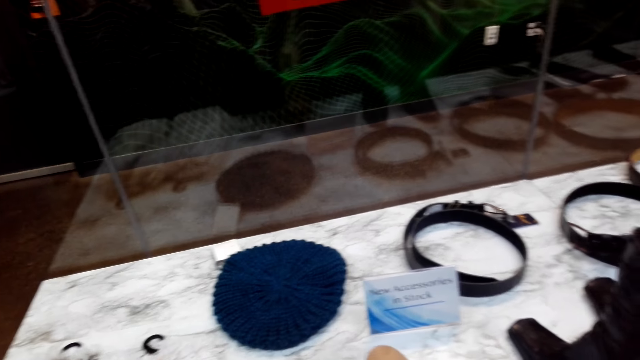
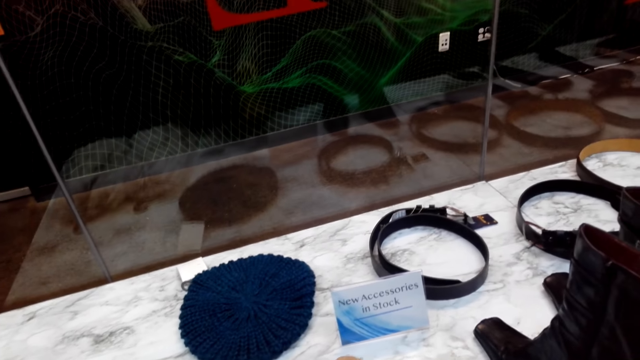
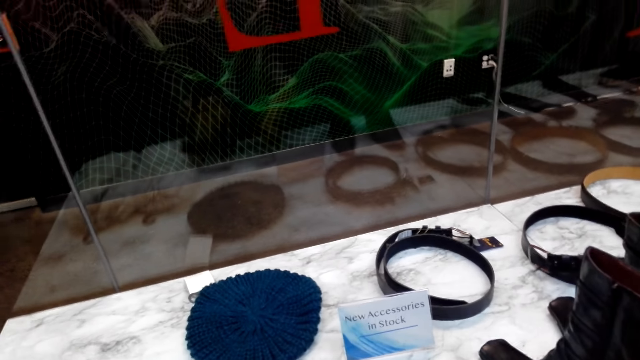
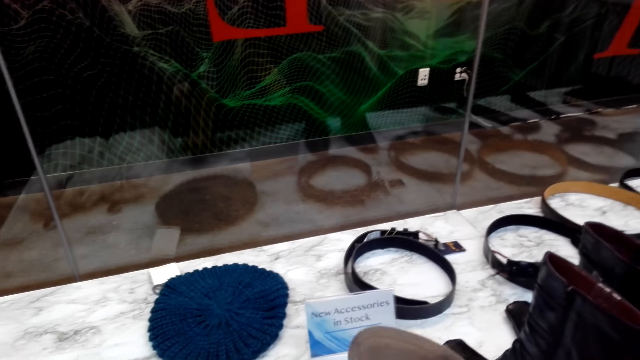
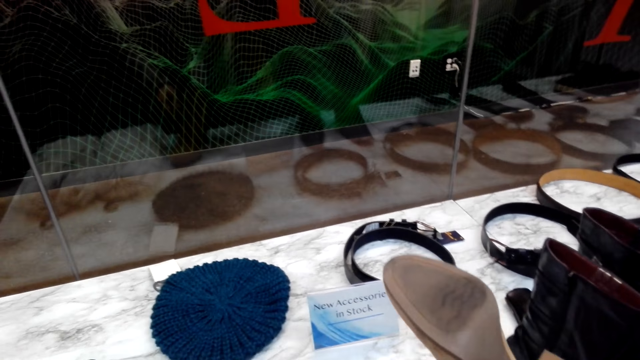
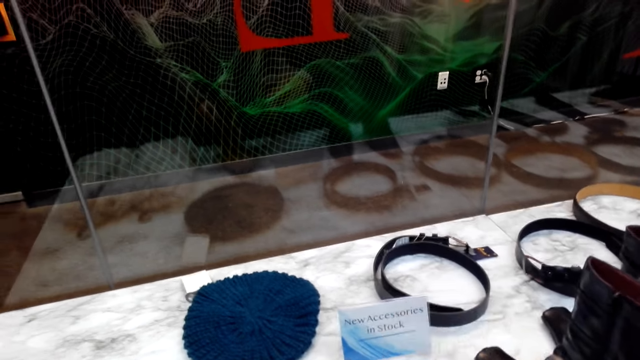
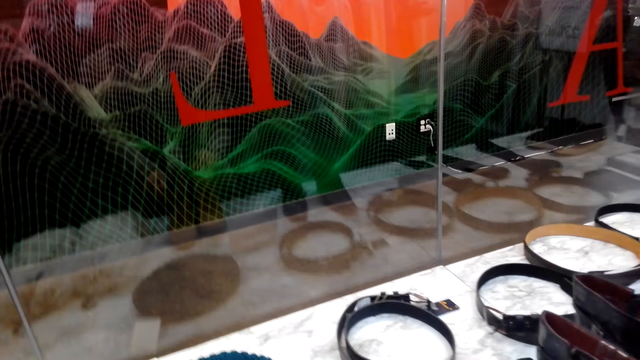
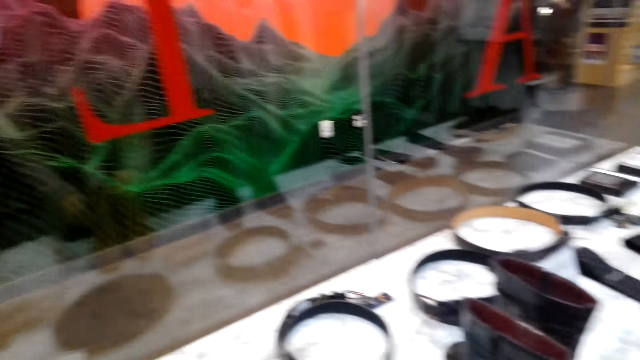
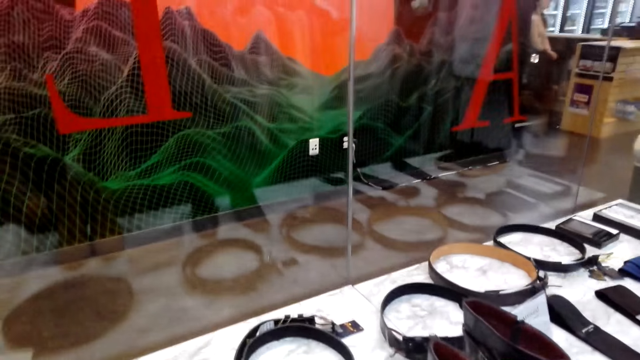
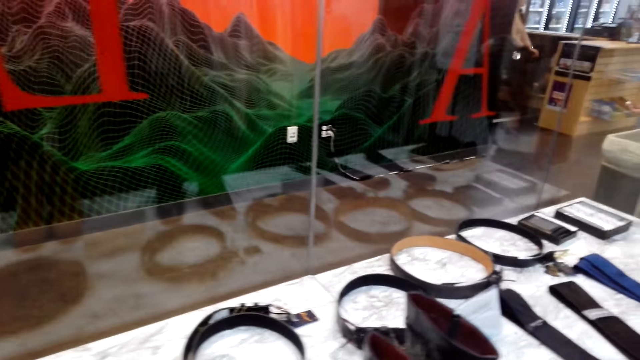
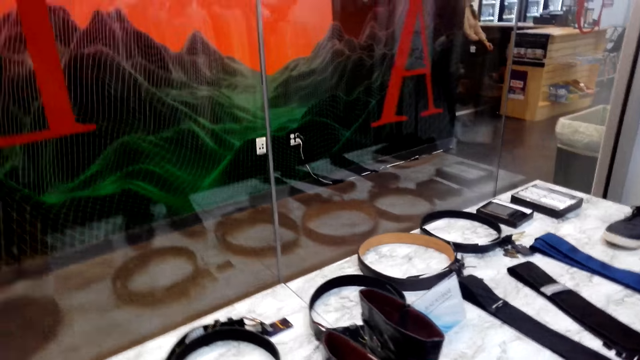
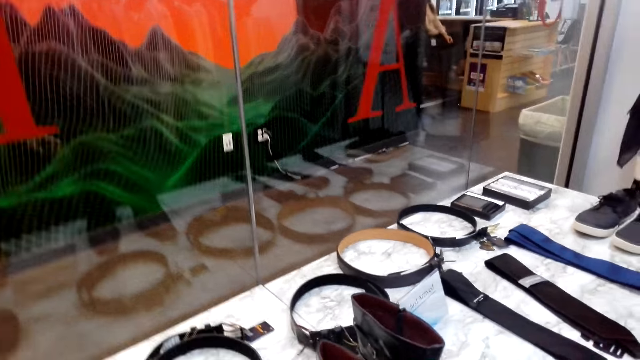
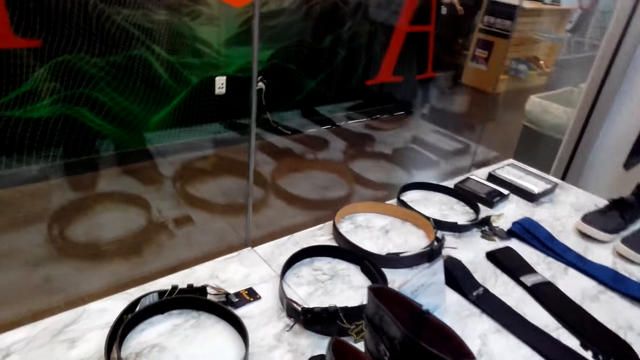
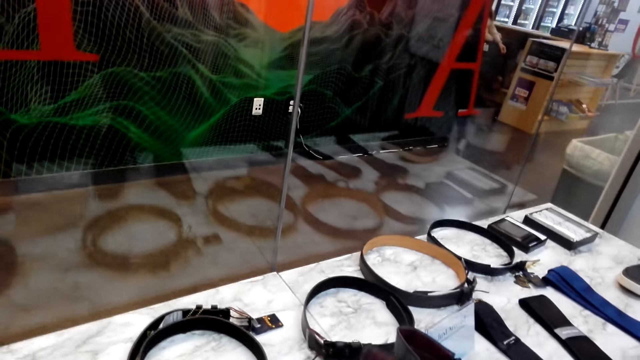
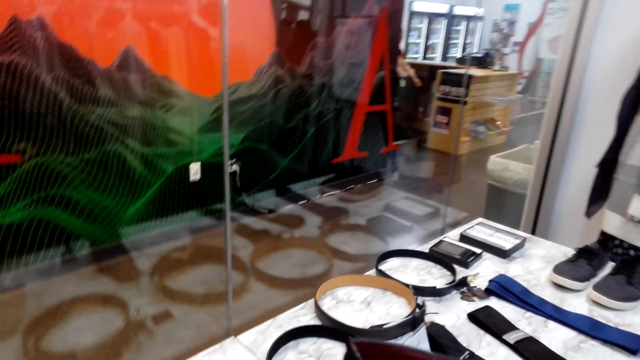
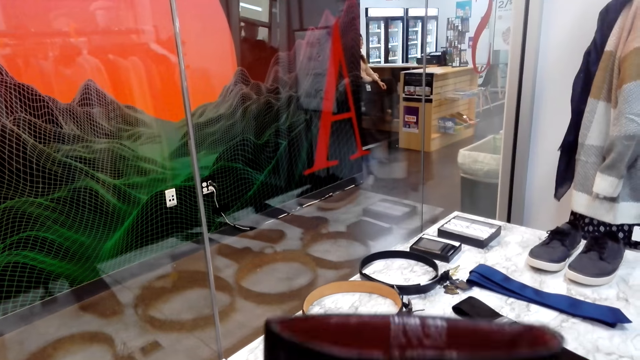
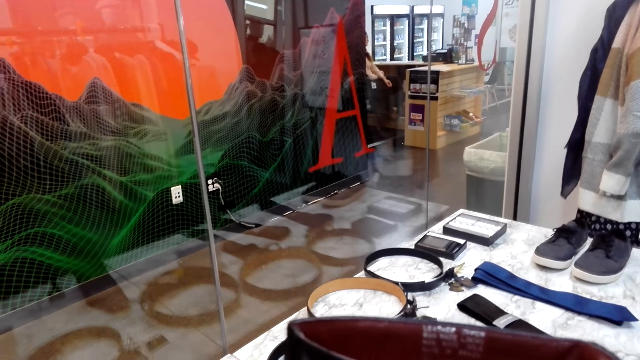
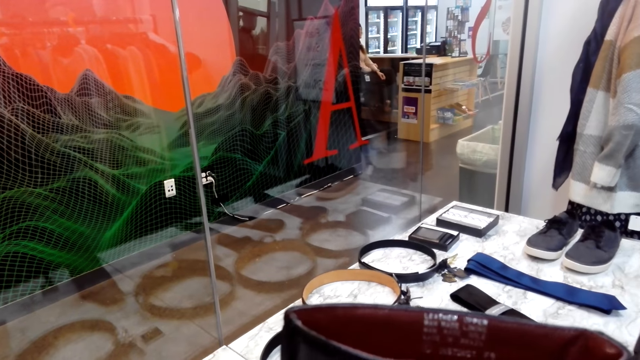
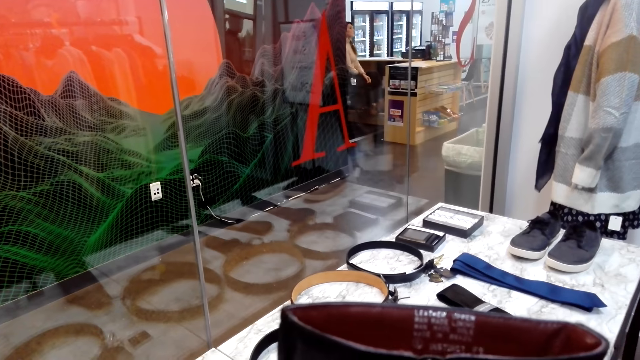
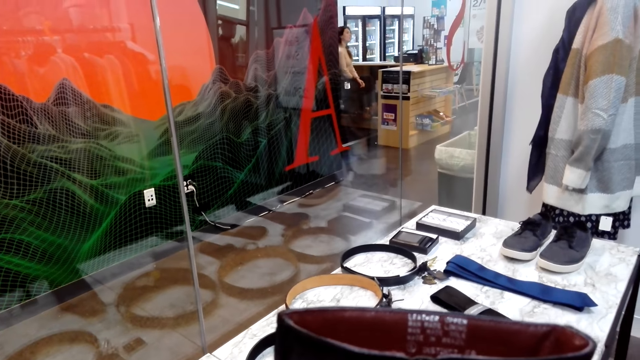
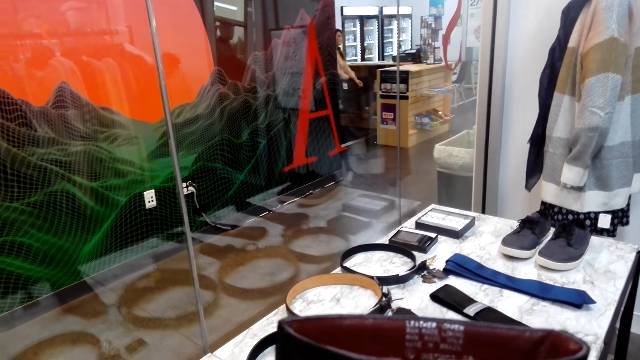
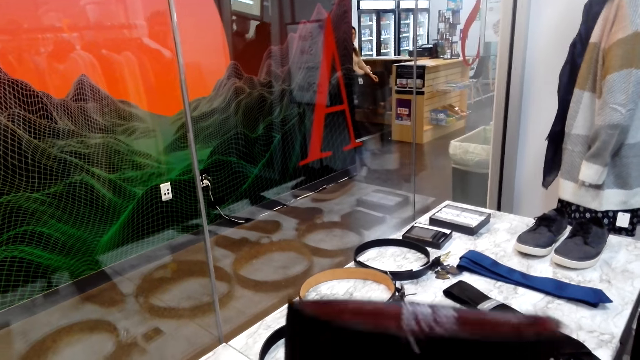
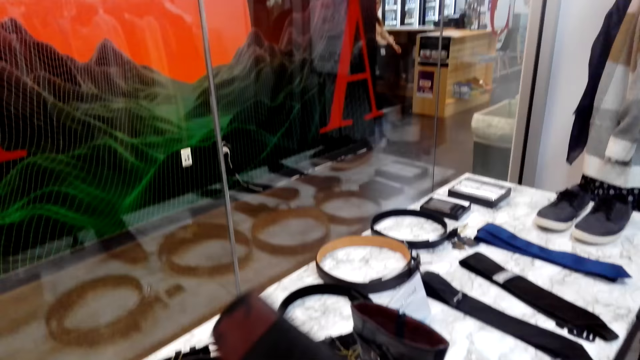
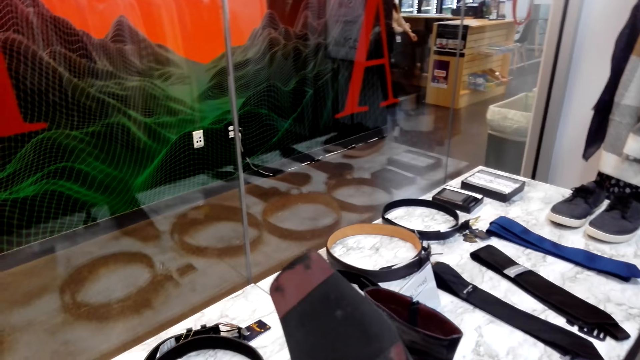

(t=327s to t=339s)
The camera wearer holds the shoes. They pick up a pair of shoes from the display cabinet, and put down the pair of shoes on the display cabinet.

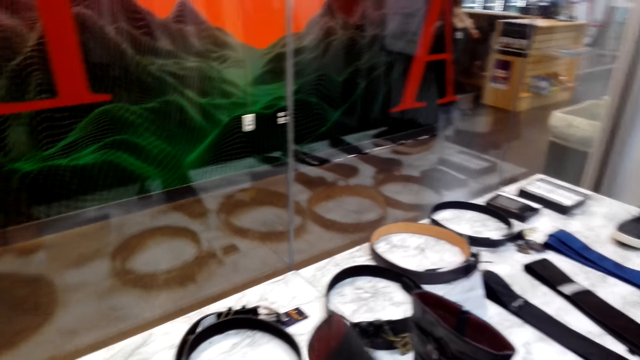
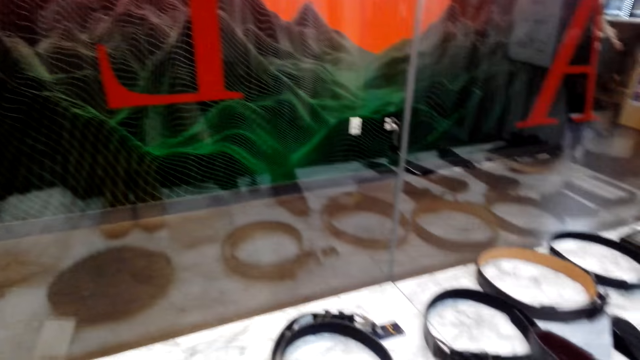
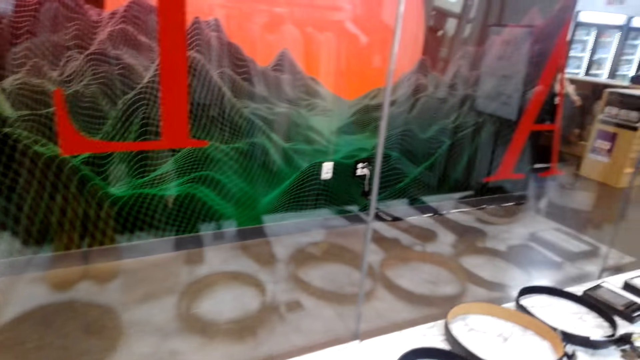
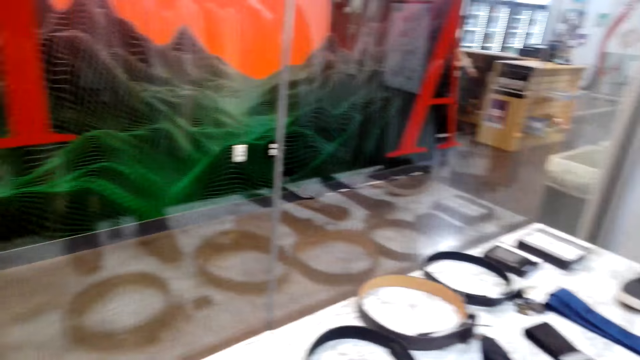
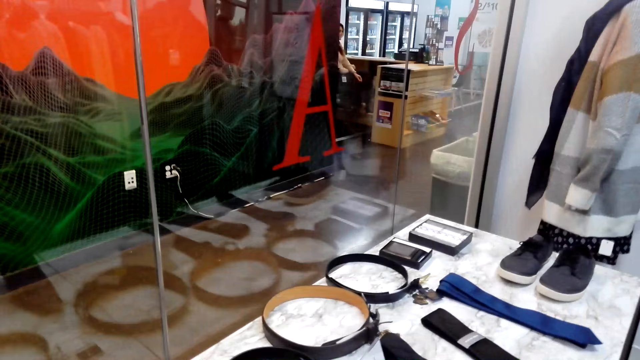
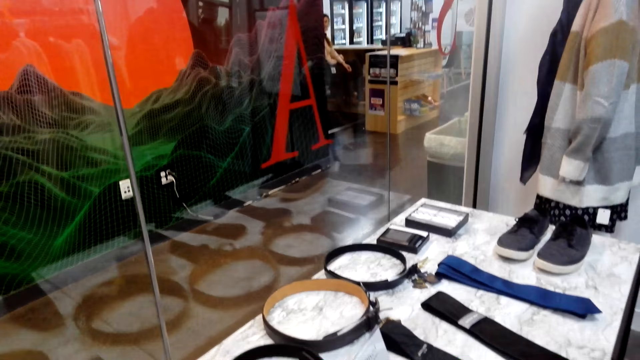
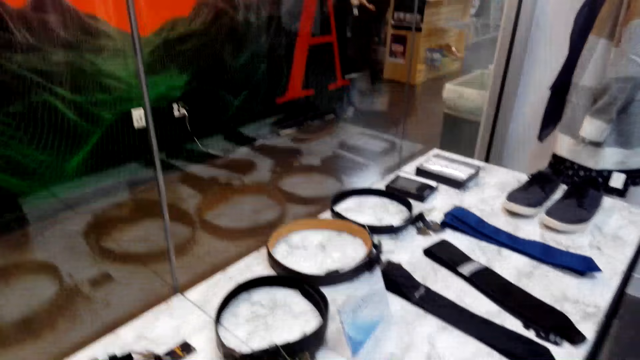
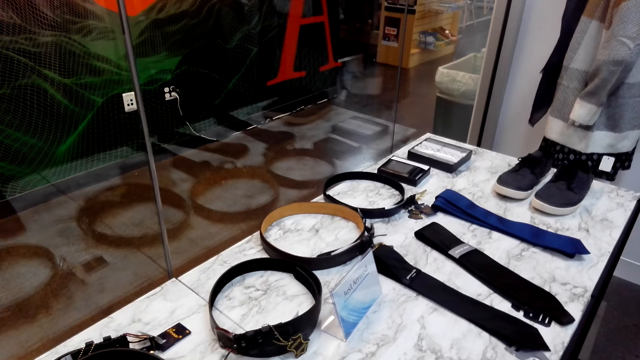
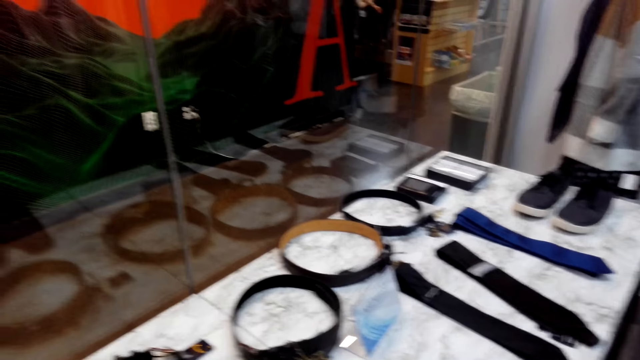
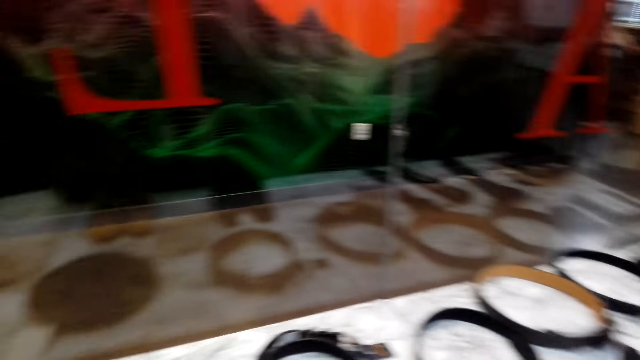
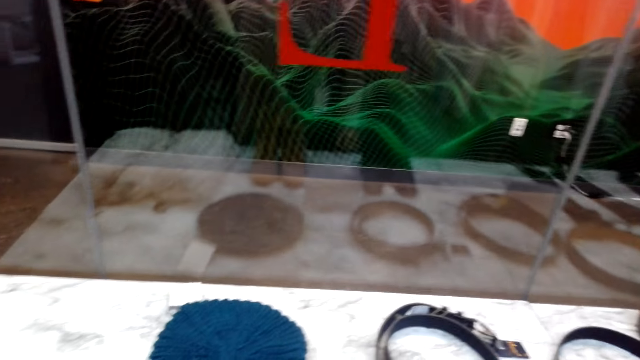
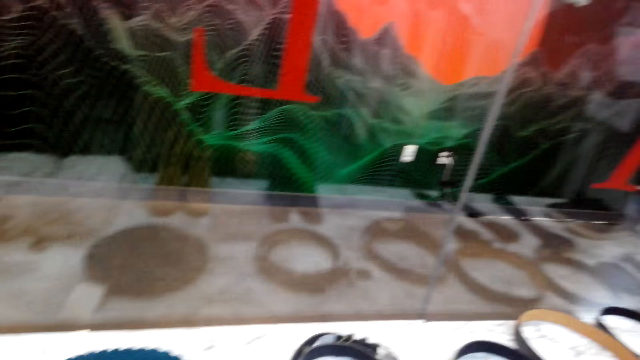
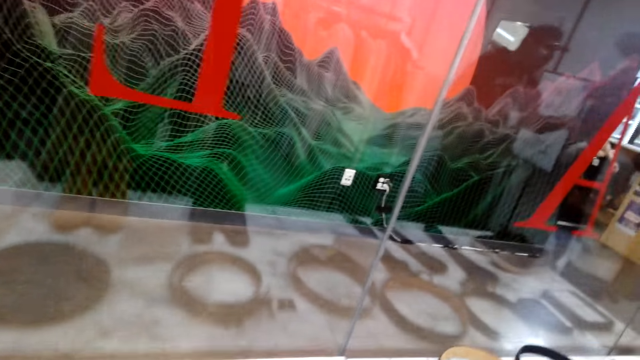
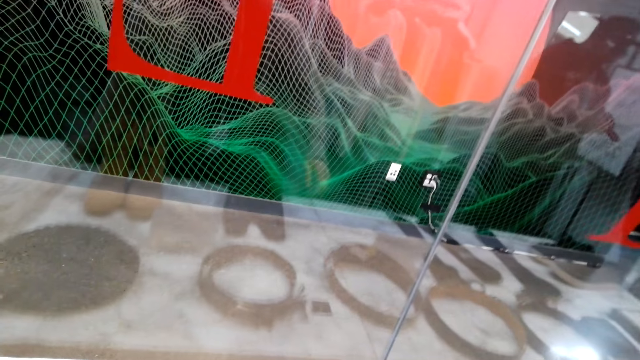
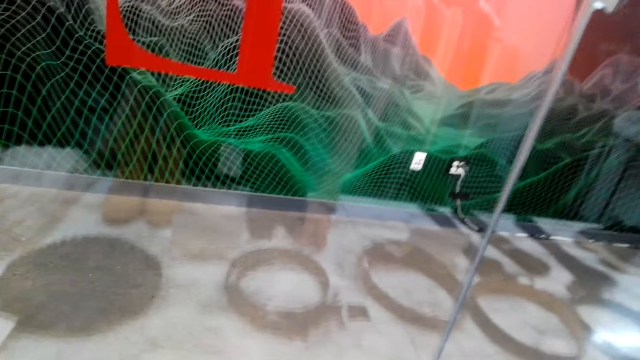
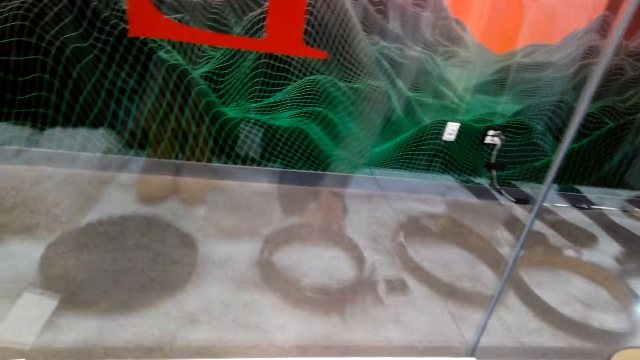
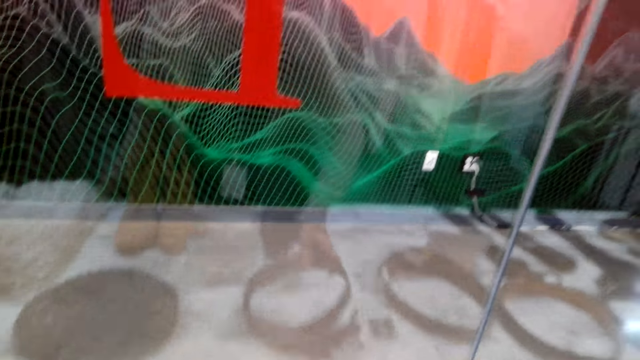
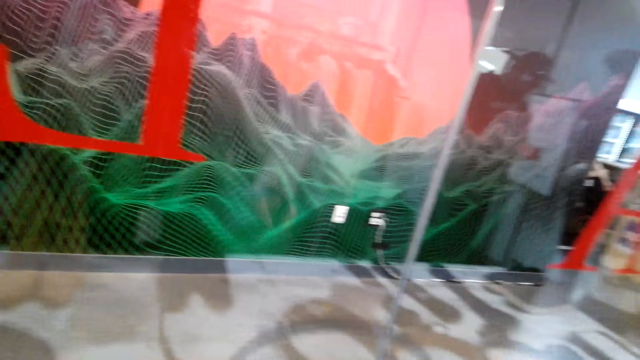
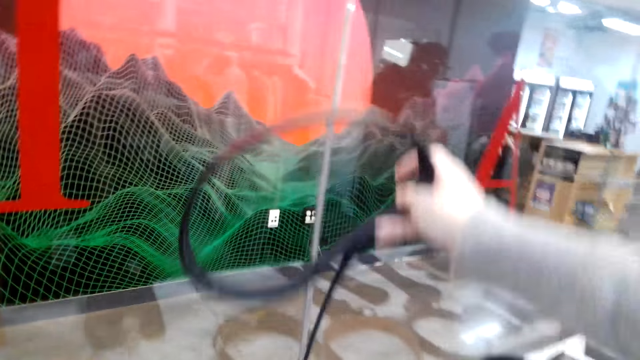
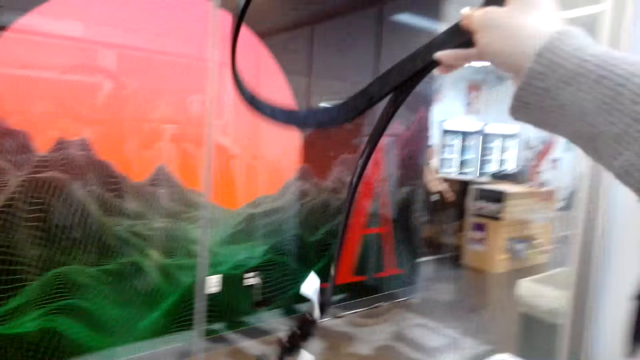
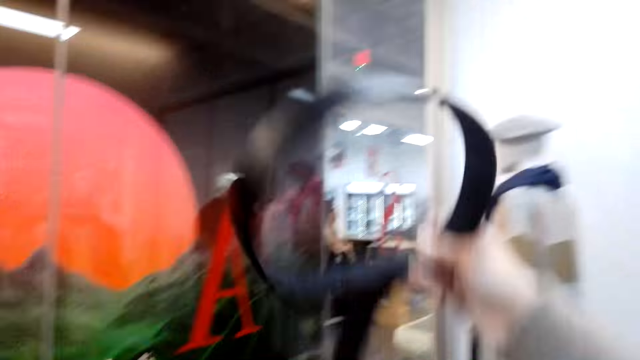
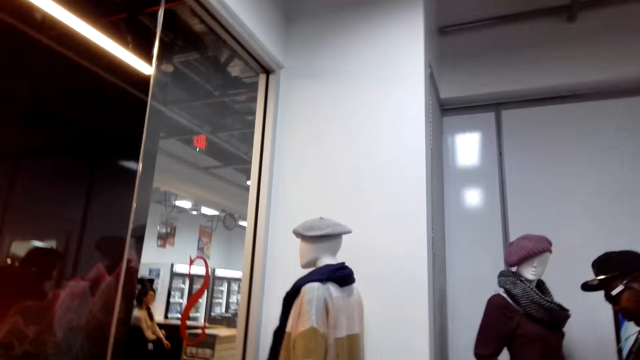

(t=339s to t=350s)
The camera wearer holds a belt. They pick up the belt from the display cabinet.
